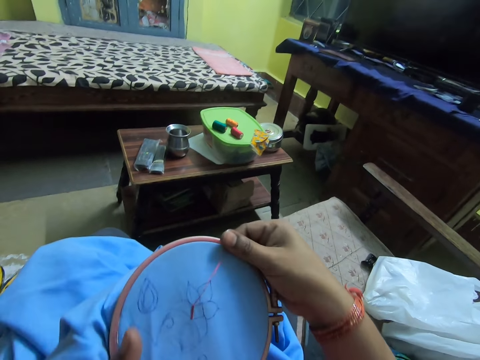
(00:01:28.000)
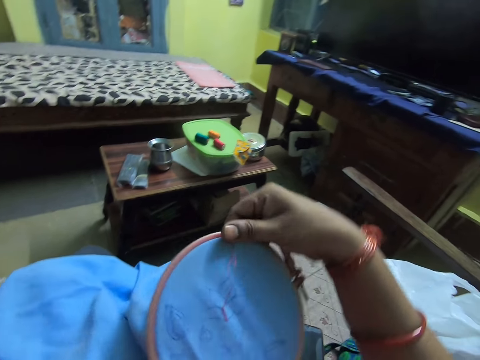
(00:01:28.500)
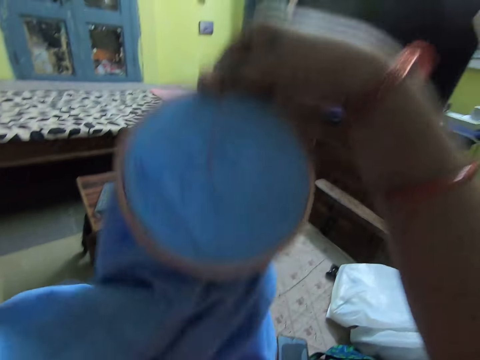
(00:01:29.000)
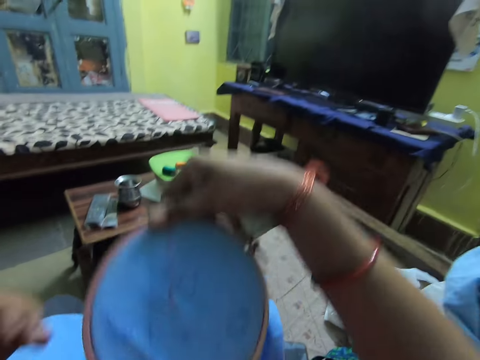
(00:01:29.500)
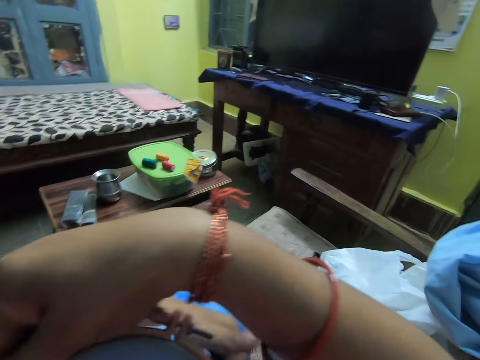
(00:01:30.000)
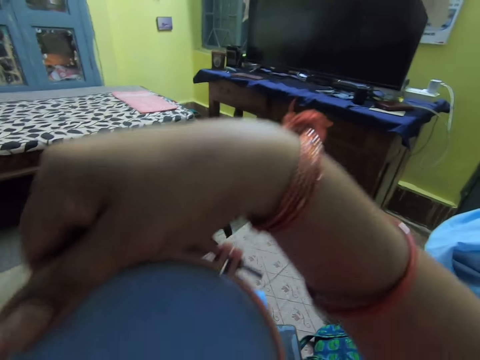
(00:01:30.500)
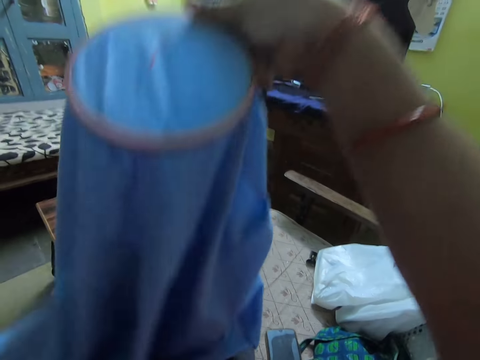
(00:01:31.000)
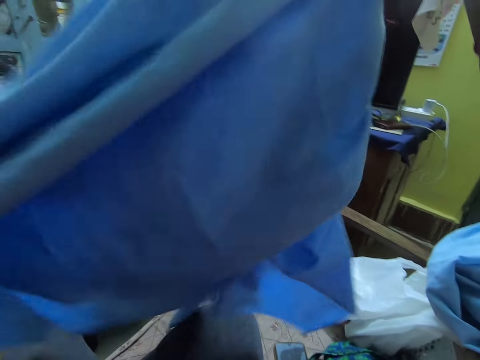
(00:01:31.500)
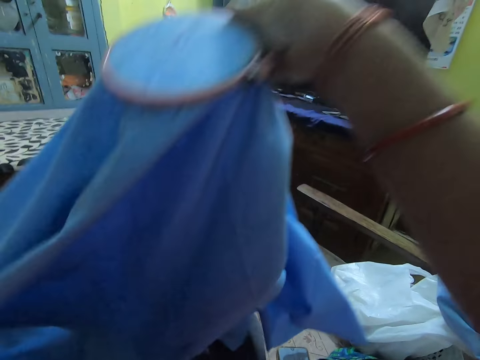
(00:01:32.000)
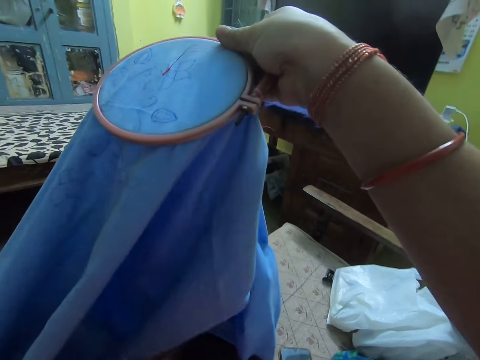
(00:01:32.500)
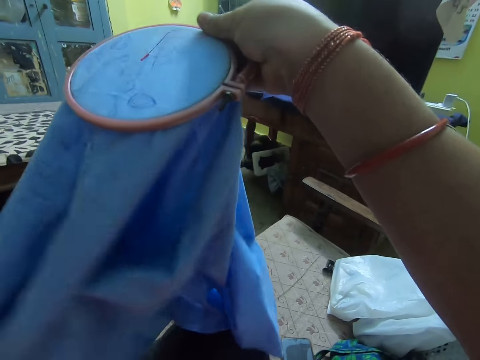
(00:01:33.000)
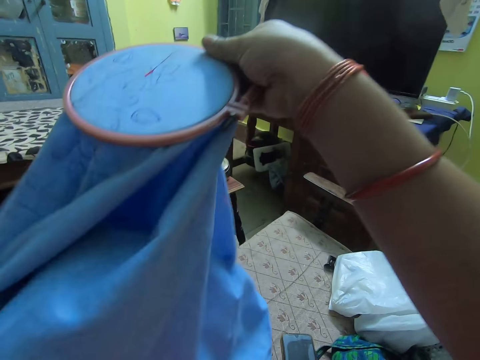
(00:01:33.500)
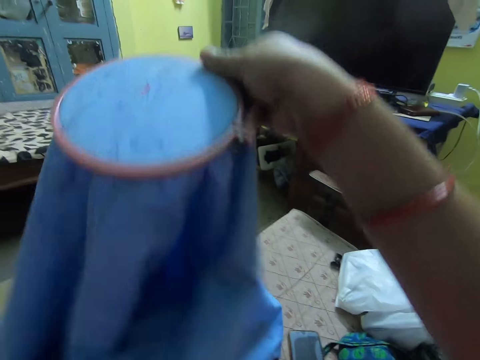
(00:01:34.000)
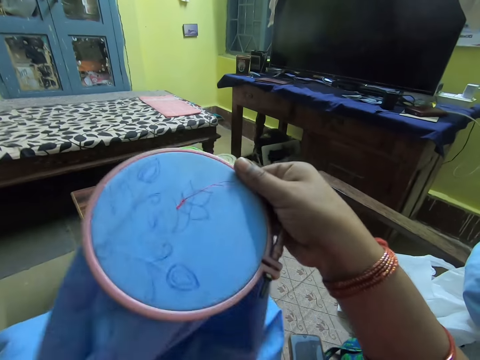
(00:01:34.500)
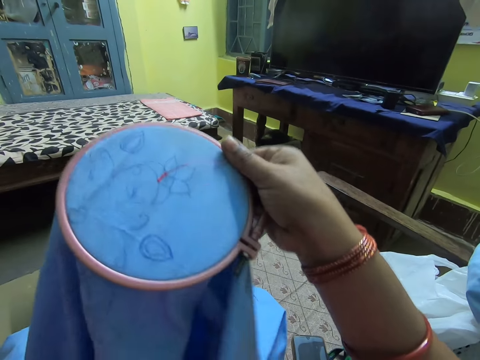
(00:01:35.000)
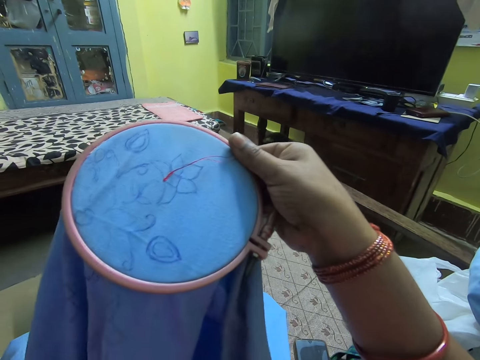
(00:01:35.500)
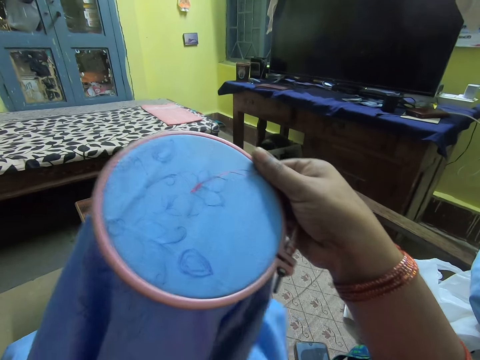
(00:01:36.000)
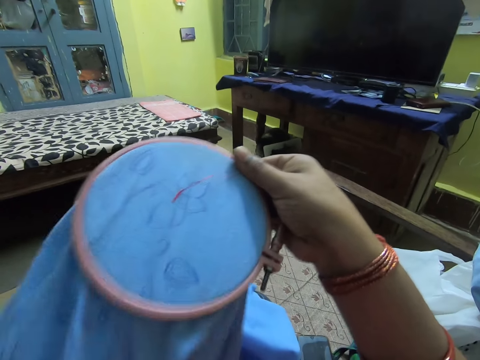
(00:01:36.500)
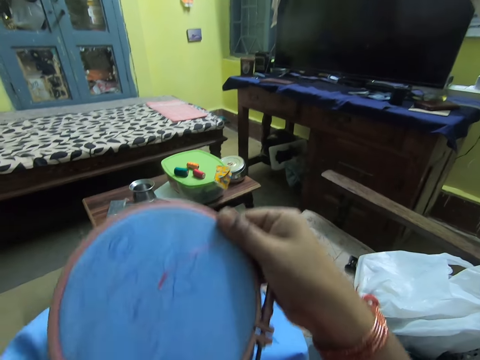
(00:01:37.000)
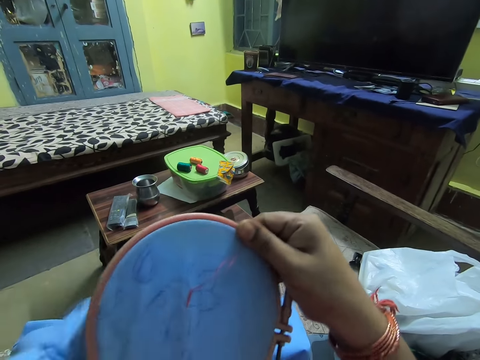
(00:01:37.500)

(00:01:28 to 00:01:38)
The camera wearer holds the fabric by the right hand. They lift the fabric. They turn the cloth. They adjust the fabric.

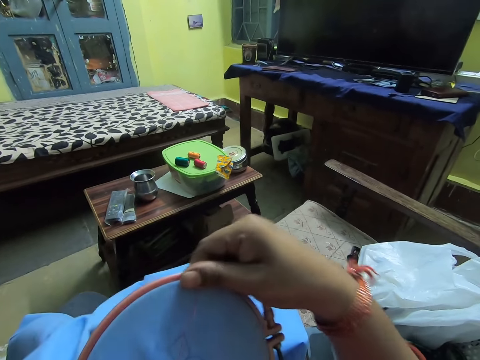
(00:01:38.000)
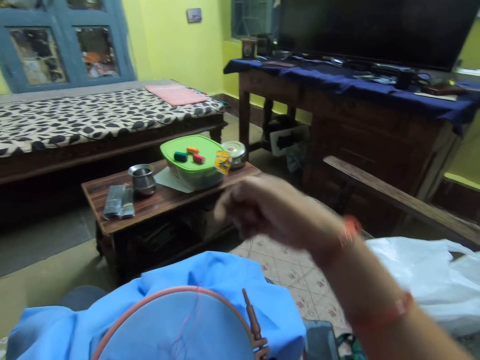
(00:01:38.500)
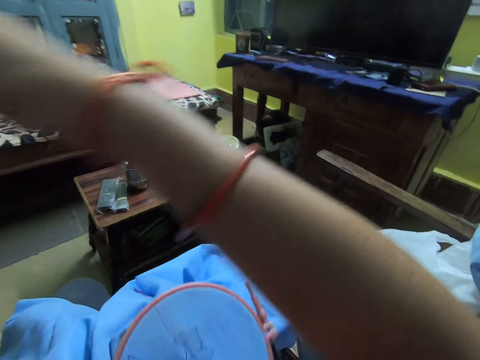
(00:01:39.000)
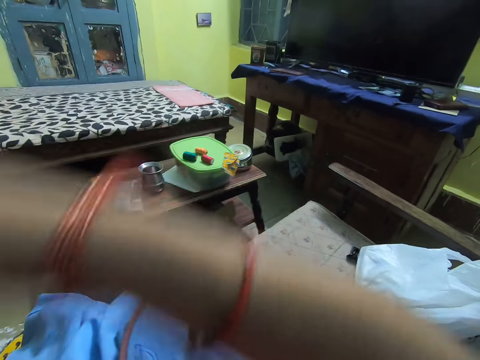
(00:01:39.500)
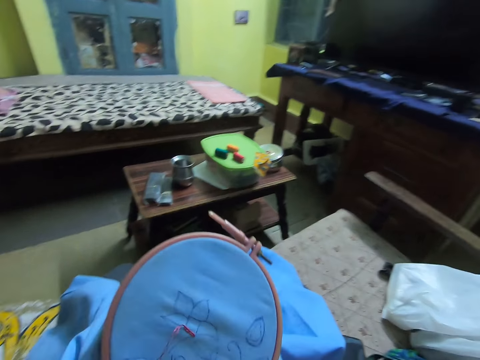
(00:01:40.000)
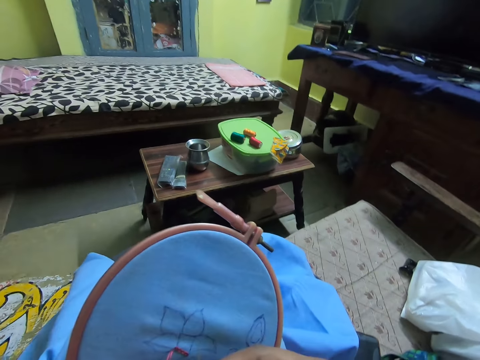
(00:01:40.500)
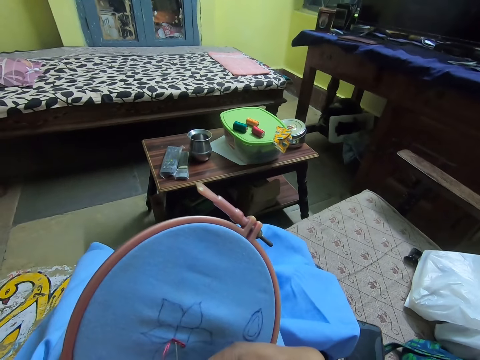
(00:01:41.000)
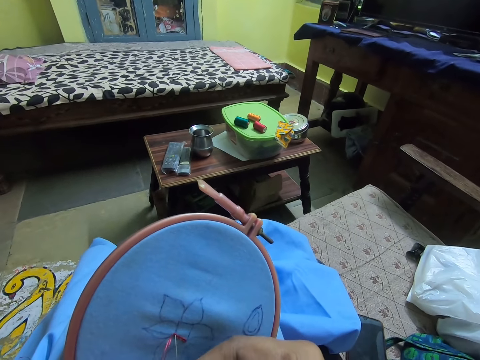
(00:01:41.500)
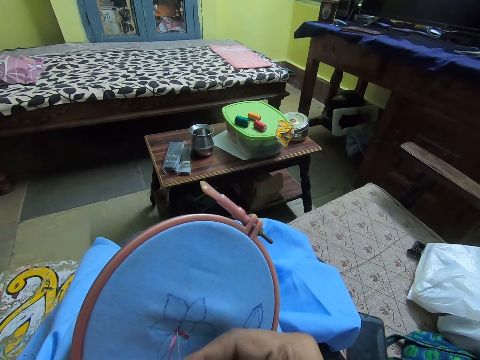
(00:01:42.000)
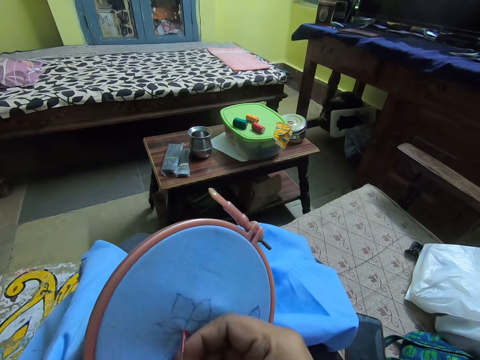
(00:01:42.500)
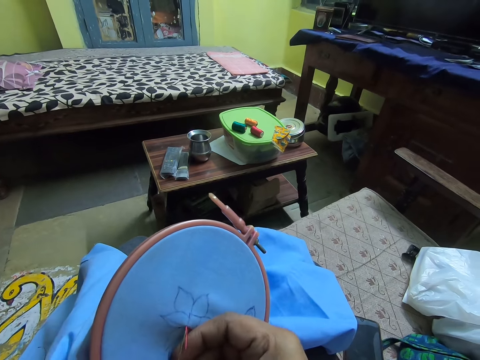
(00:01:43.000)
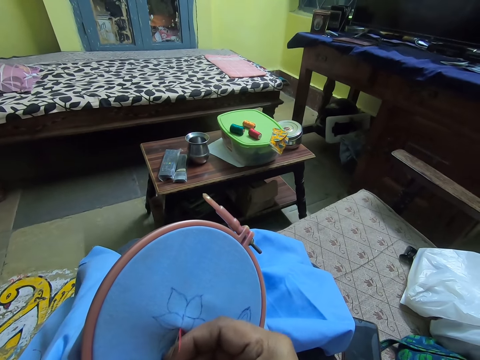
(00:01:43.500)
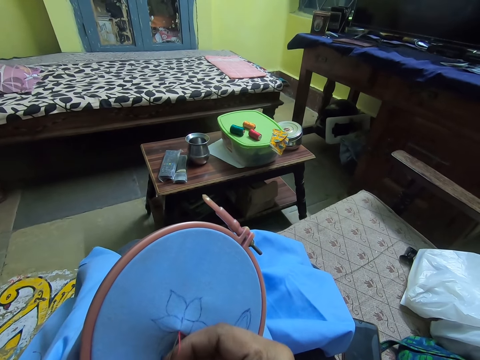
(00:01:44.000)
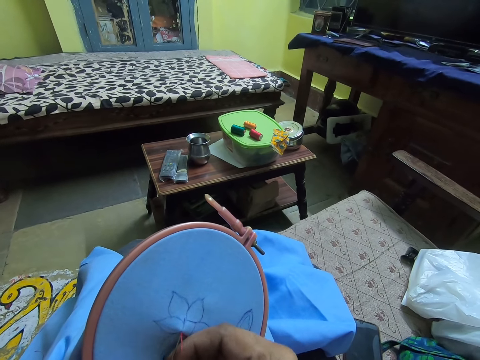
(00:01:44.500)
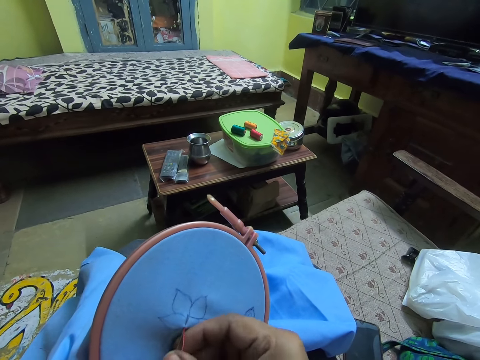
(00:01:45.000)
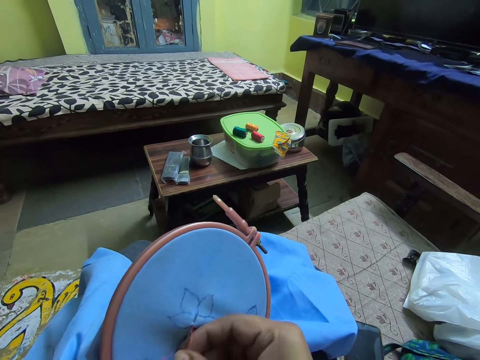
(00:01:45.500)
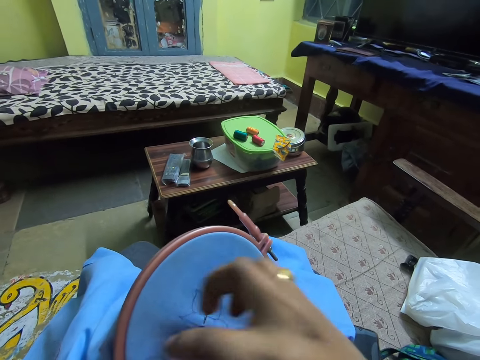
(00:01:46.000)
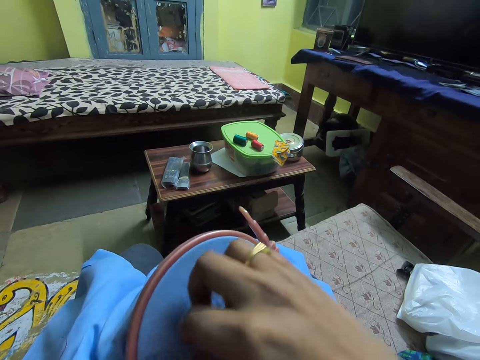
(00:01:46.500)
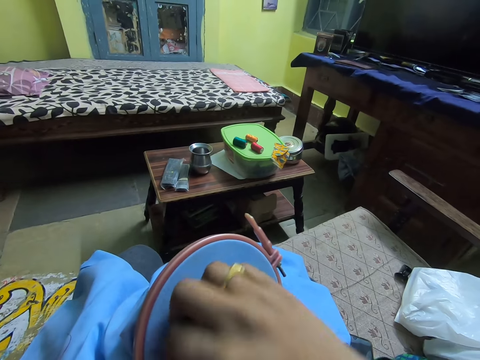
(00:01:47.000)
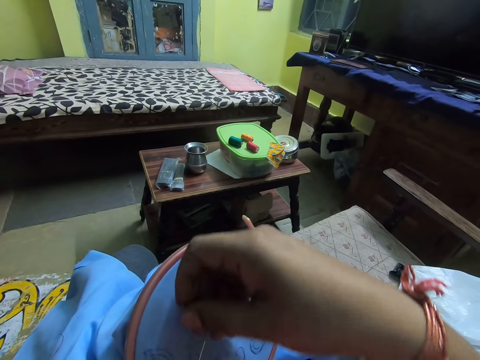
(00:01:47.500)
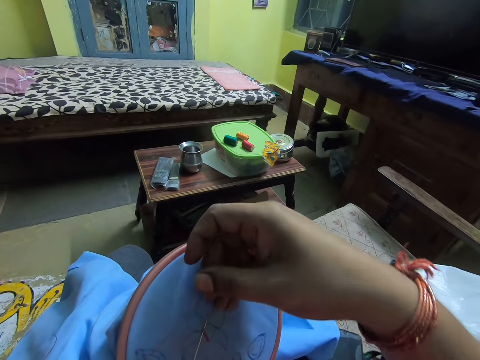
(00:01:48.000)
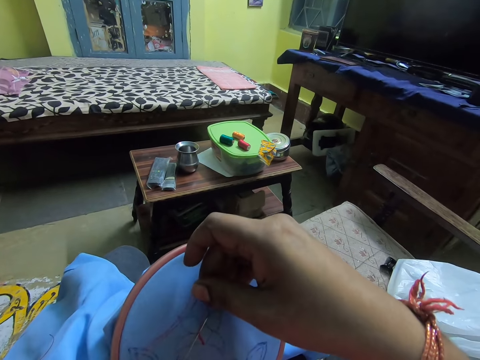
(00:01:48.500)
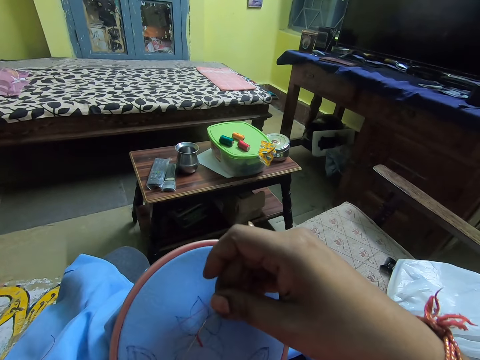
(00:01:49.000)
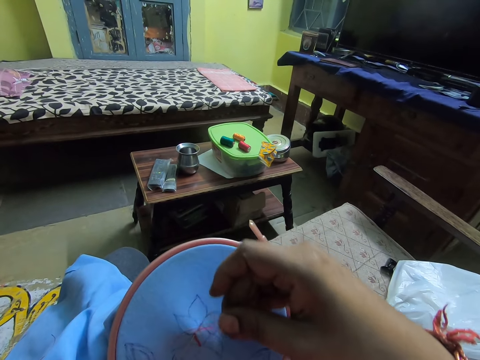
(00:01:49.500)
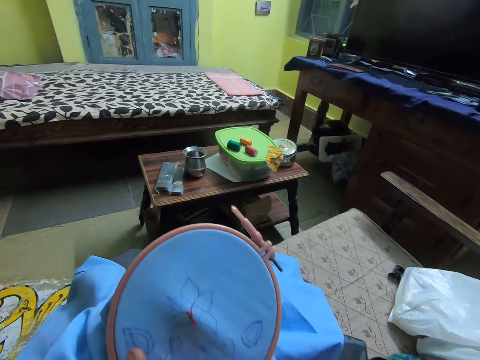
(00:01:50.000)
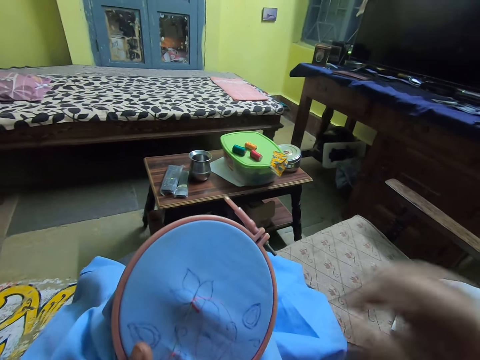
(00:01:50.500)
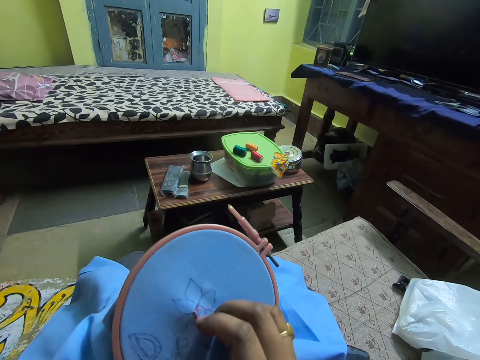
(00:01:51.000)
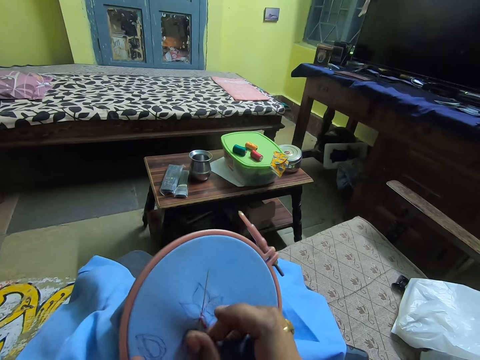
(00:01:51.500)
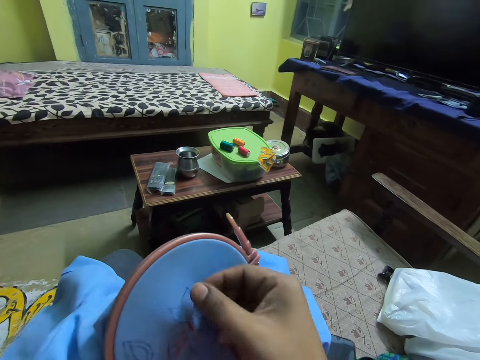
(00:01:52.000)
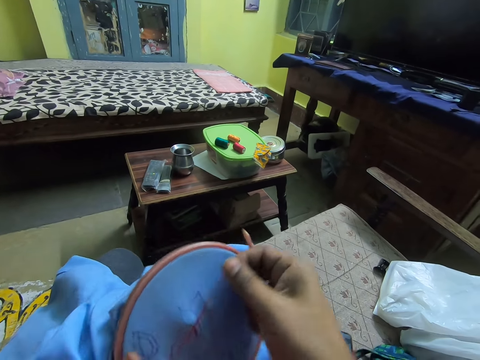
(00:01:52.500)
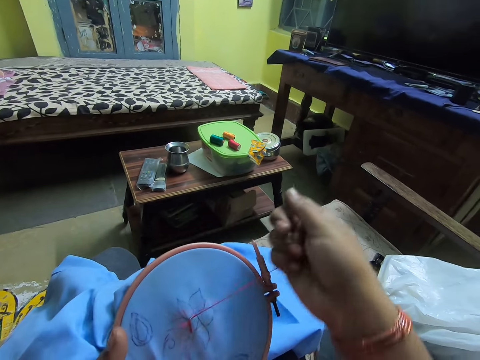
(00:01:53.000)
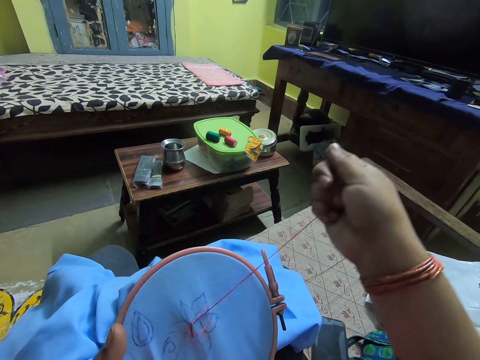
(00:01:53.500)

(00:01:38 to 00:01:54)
The camera wearer holds the fabric by the left hand. They pull the sewing thread. They sew the fabric with a needle. They pull the sewing thread.
